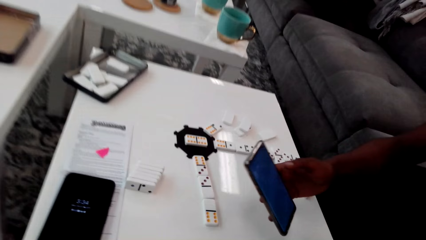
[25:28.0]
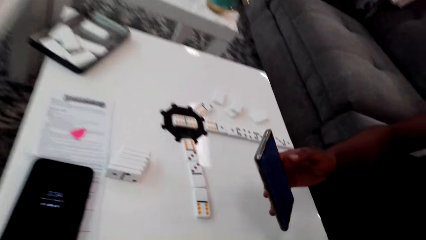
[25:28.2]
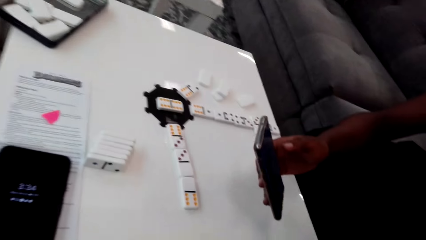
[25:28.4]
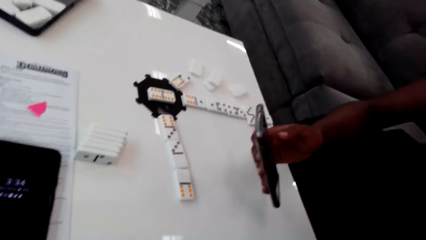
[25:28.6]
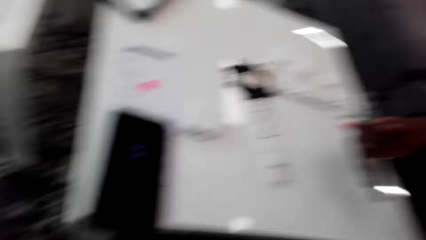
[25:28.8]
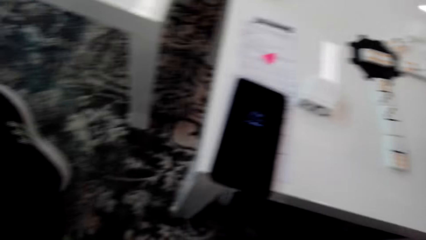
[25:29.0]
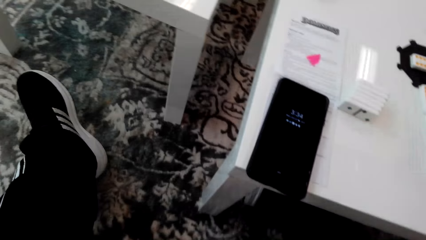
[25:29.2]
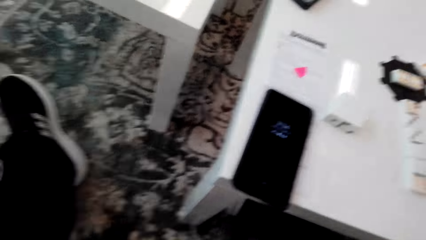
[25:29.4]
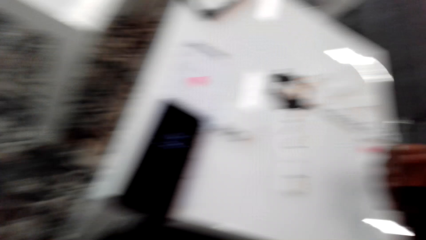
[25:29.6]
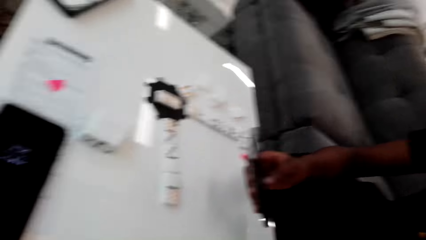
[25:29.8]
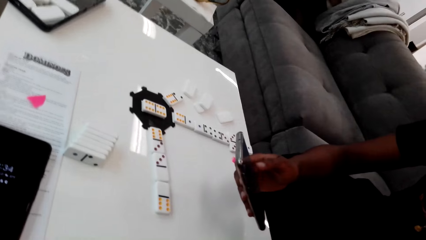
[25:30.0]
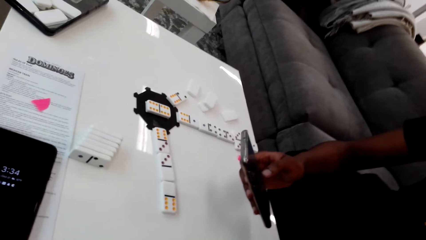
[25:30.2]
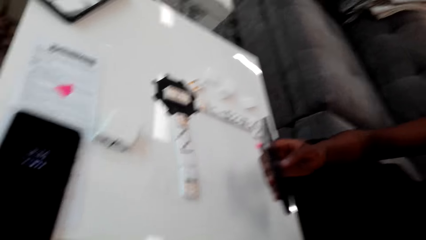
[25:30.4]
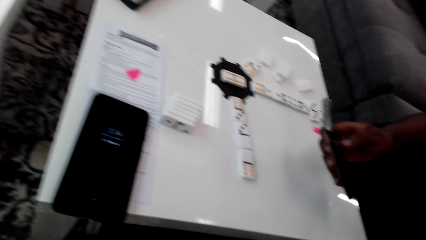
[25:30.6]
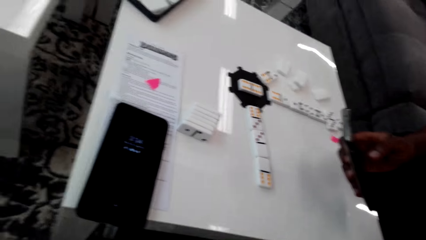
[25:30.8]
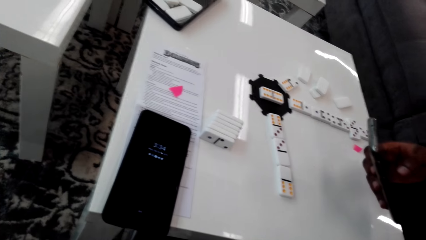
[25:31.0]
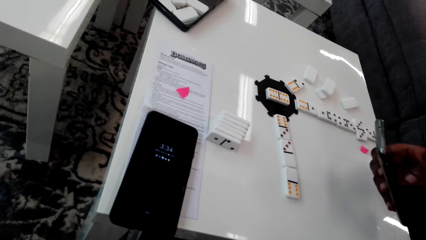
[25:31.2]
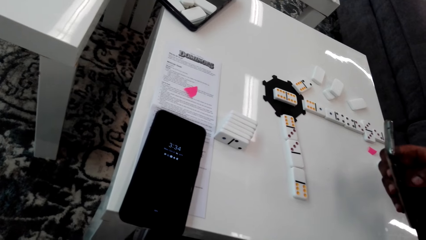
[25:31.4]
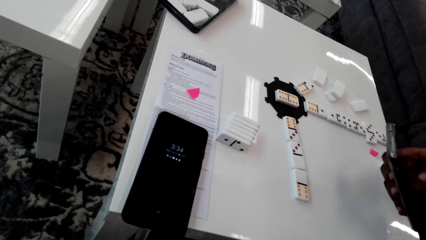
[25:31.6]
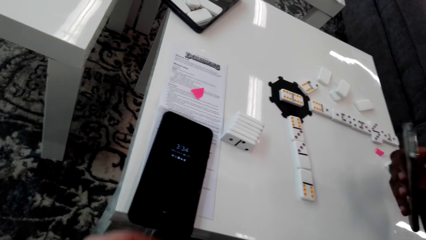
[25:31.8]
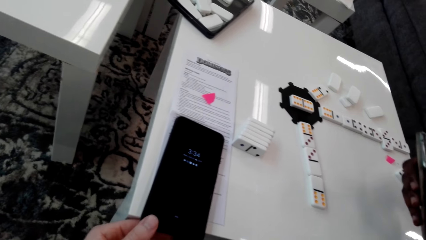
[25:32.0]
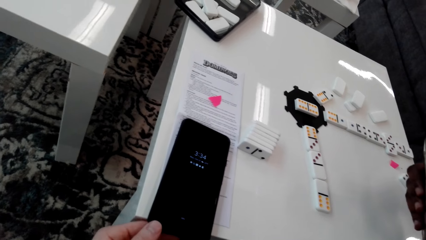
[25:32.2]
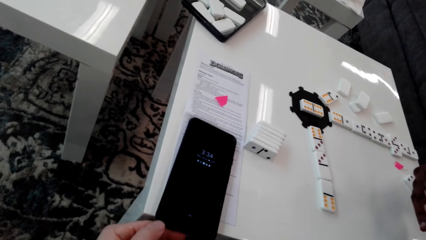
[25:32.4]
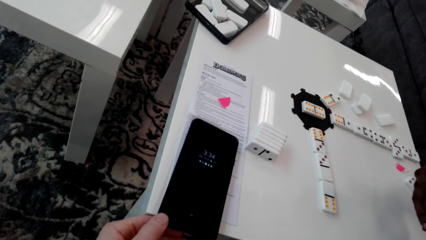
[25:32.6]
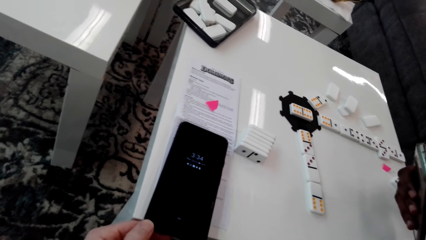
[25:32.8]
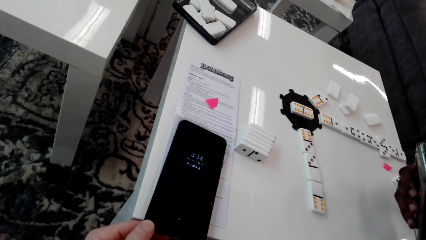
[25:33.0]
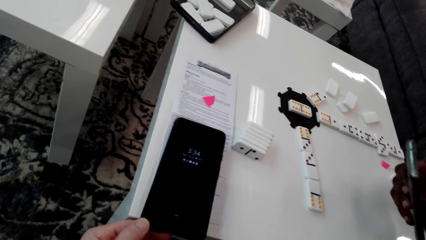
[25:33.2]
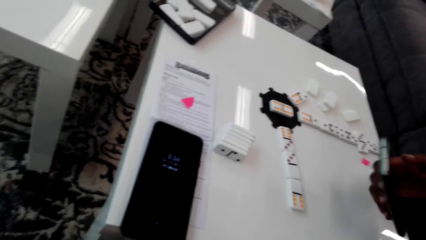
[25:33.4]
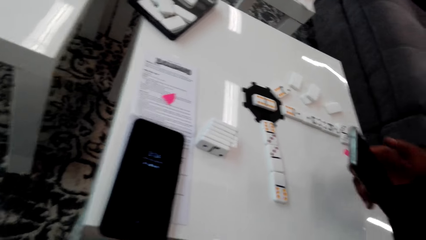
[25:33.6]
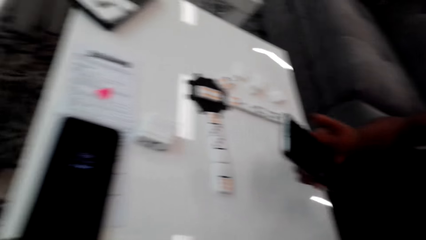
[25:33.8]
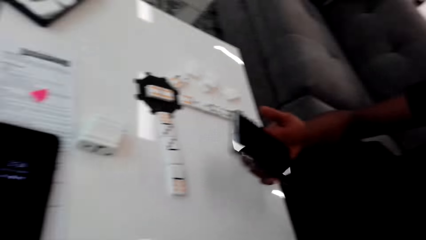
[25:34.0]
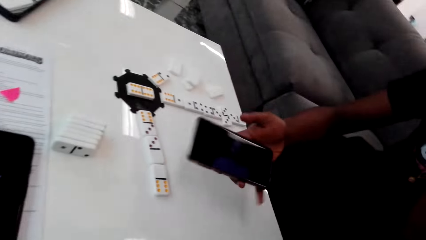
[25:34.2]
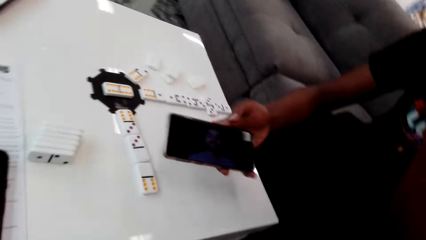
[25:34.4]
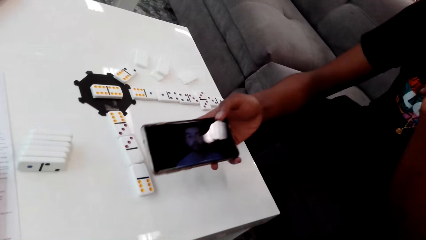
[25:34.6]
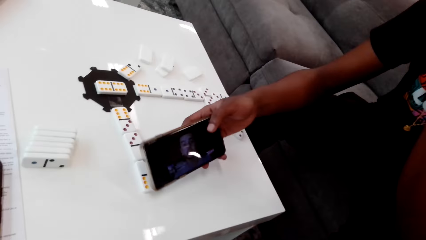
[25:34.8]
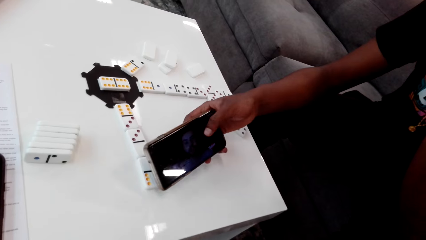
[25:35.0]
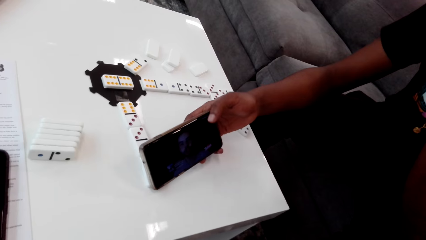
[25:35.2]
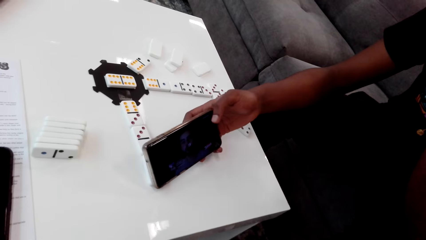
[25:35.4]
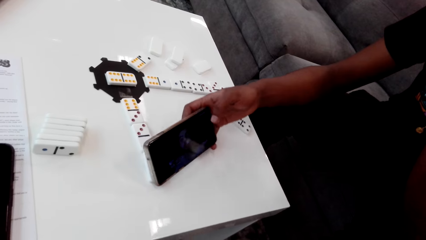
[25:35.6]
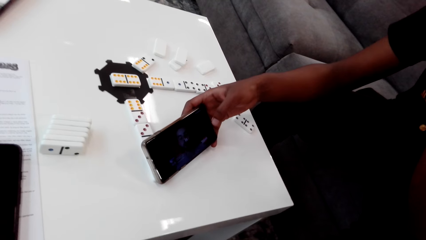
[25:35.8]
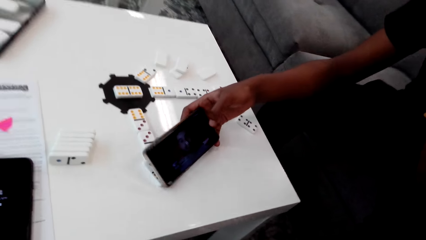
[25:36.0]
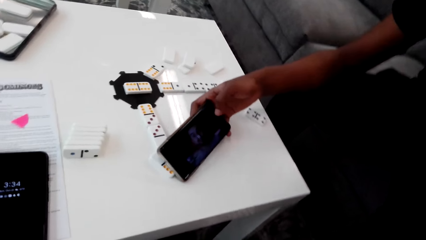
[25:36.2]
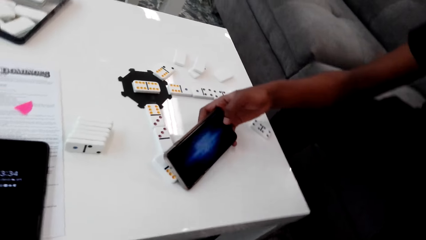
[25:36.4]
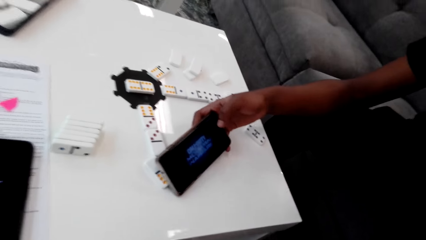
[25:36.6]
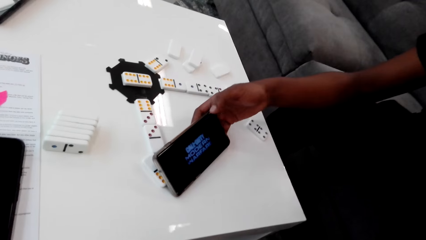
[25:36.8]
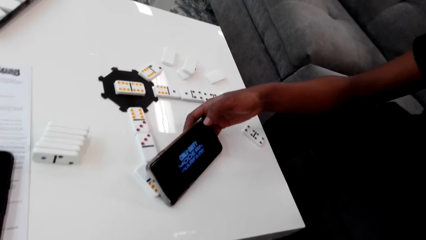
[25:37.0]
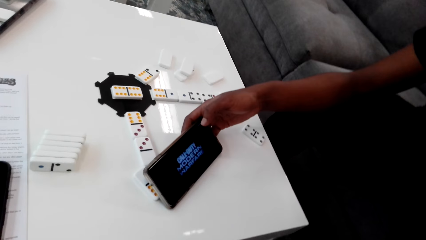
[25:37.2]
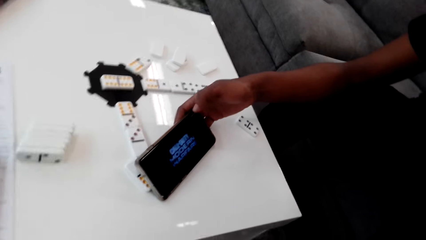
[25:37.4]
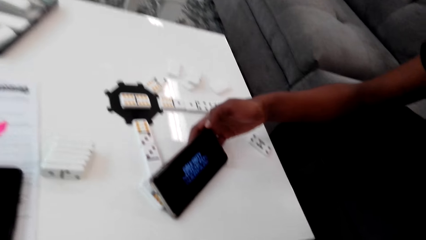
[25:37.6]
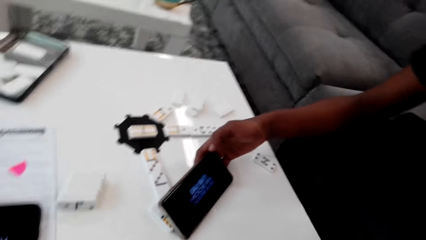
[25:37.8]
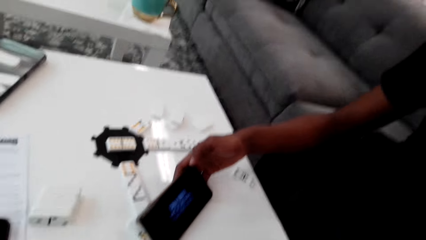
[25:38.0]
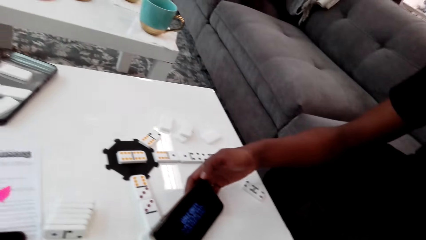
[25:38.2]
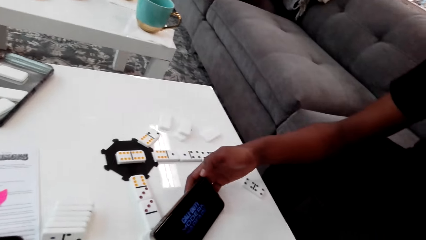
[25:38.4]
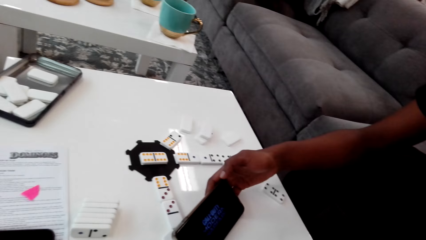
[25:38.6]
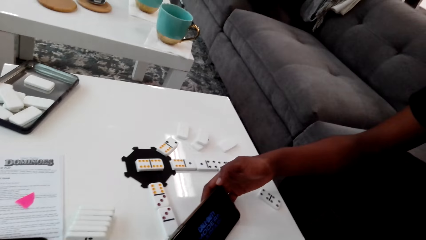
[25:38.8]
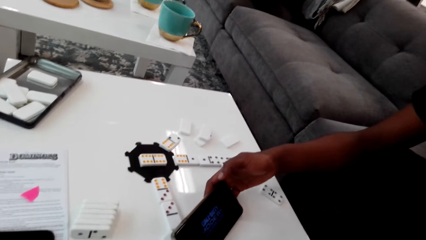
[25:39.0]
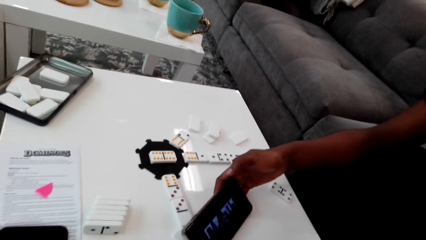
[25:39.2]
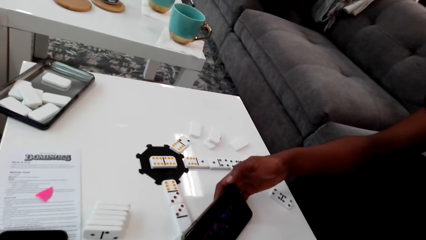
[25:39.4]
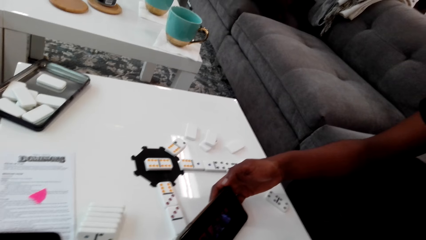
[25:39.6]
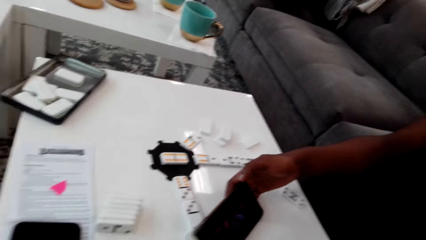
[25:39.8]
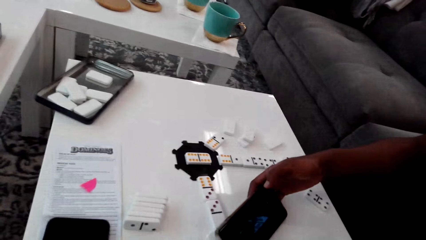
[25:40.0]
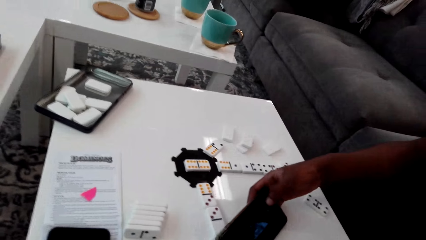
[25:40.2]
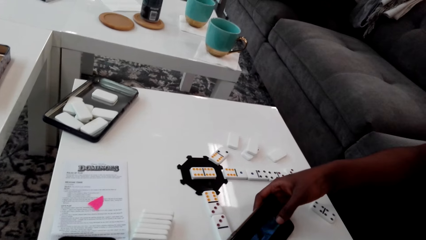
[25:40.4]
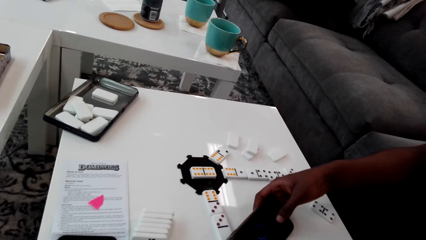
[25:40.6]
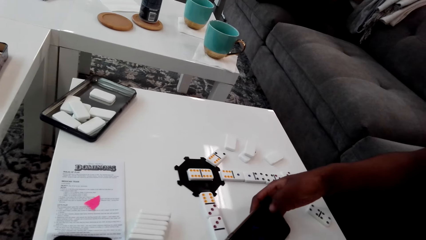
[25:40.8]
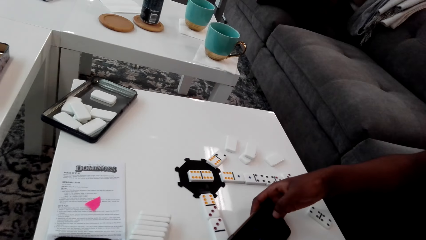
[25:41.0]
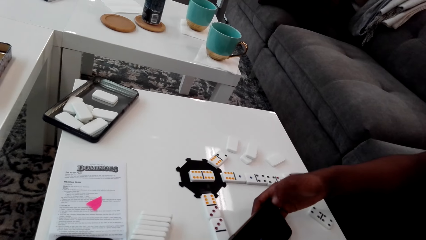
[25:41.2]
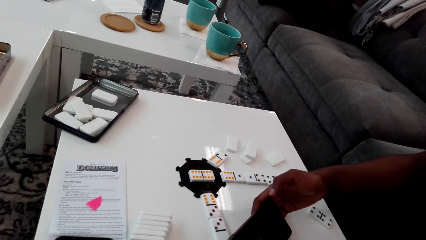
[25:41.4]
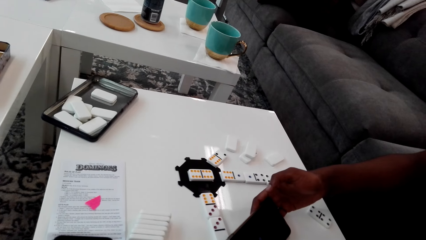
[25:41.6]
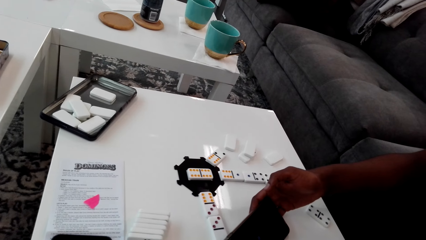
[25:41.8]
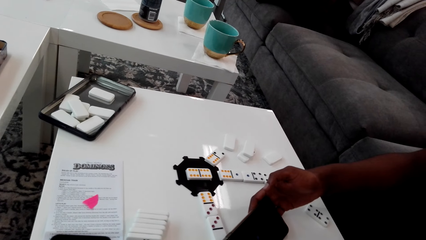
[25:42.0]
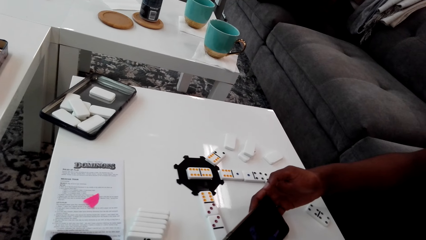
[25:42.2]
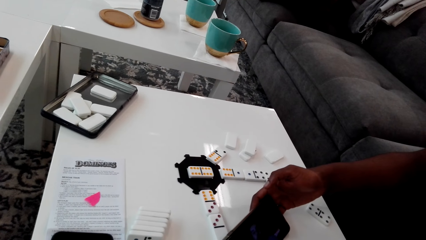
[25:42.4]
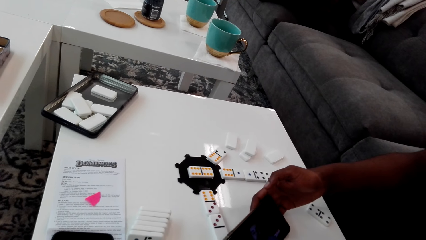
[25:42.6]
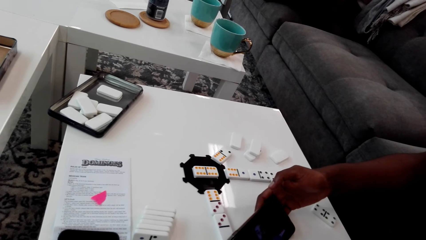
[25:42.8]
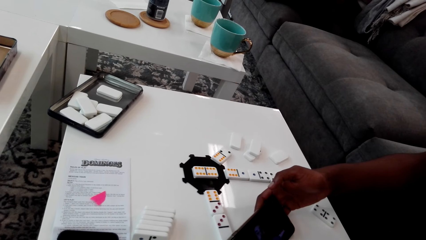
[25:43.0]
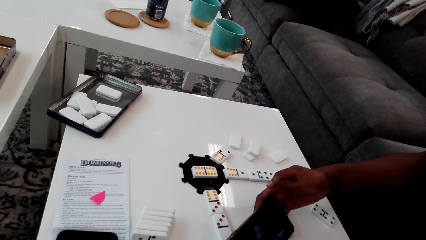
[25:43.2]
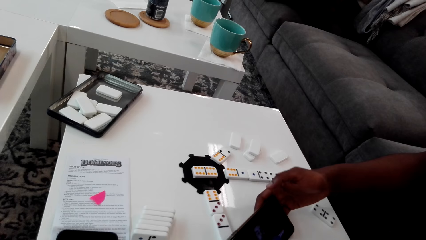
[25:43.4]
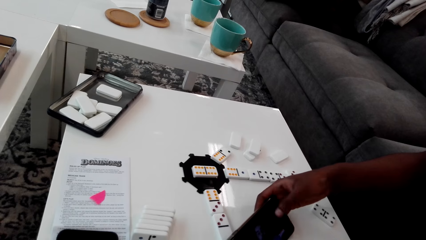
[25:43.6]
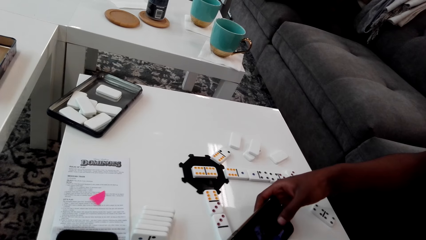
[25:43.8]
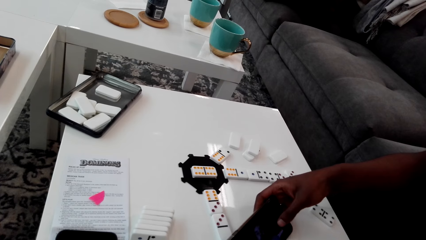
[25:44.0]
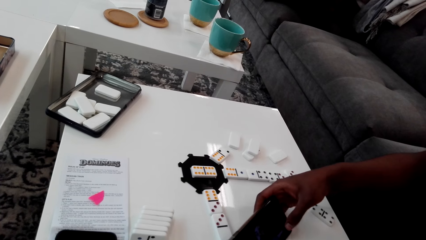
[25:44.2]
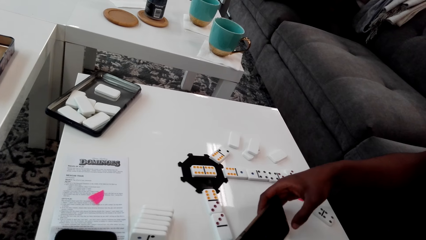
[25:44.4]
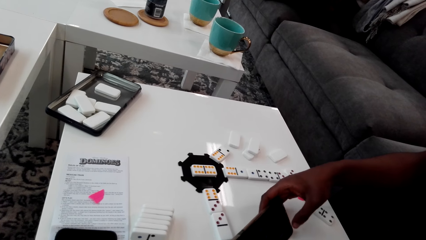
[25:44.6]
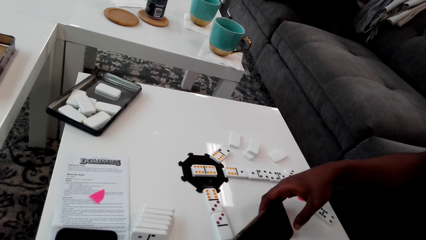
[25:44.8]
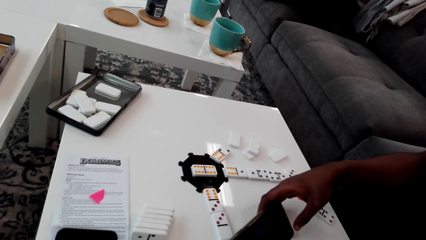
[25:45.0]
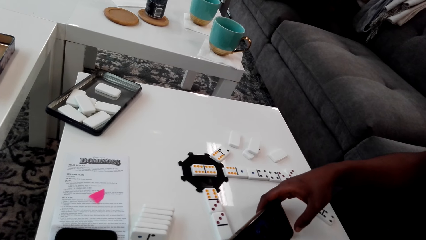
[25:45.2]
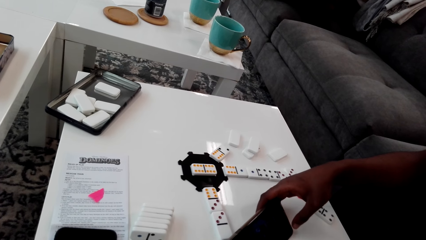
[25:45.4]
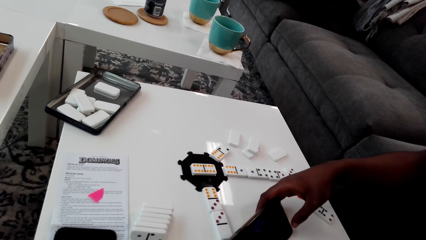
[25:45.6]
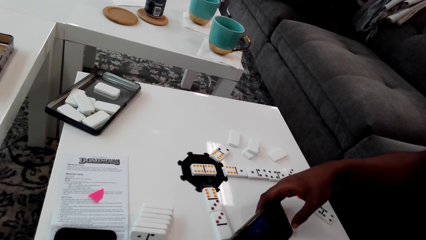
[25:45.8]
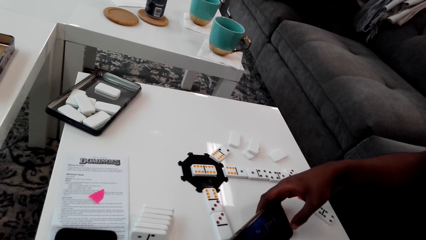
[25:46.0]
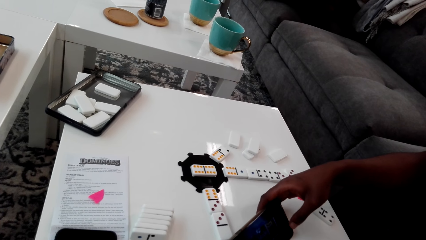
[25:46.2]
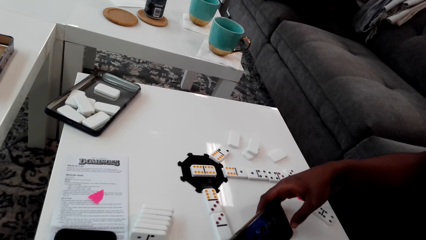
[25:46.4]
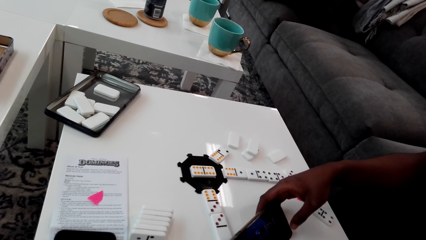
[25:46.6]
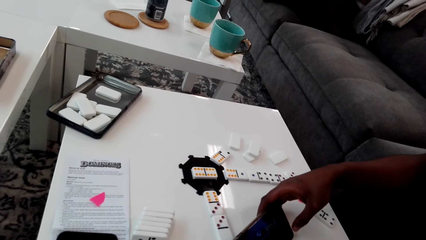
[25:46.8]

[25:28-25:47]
The camera wearer looks around. They hold a phone. A man operates the phone. He looks at the phone. He operates the phone. He operates the phone again. He watches a video.
